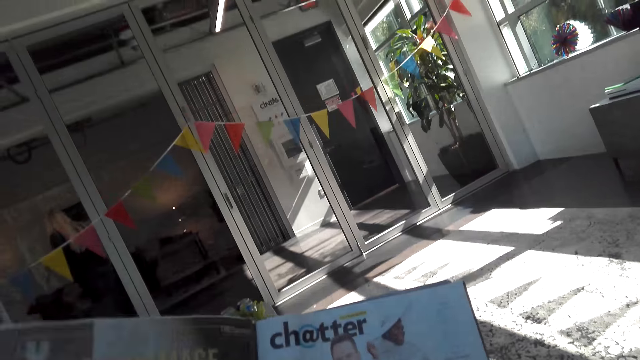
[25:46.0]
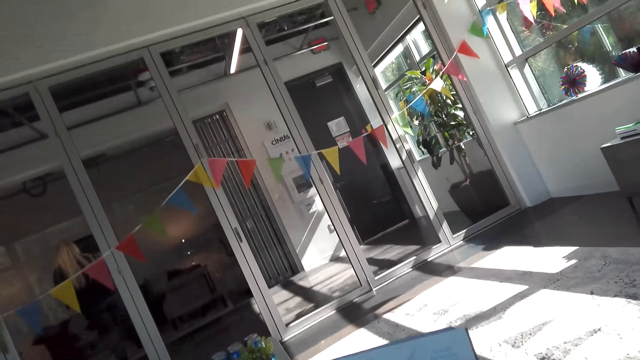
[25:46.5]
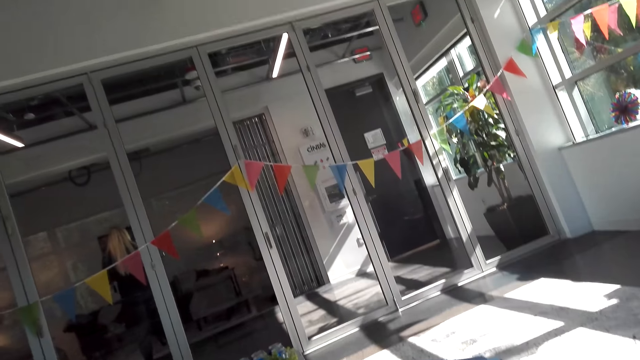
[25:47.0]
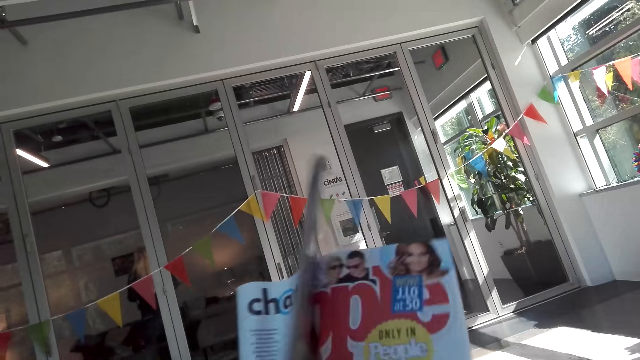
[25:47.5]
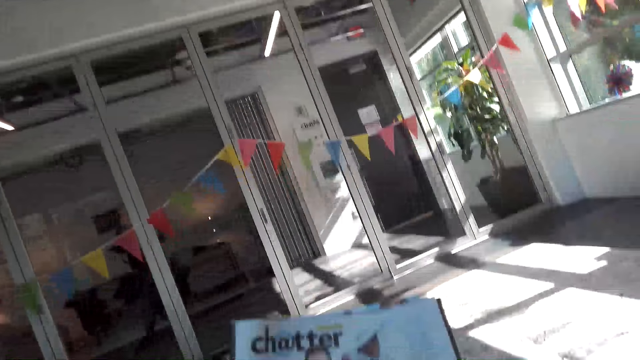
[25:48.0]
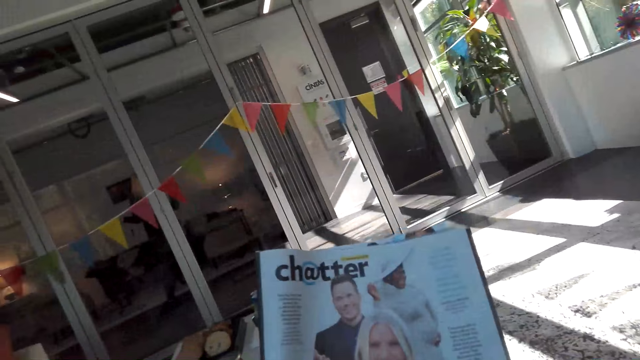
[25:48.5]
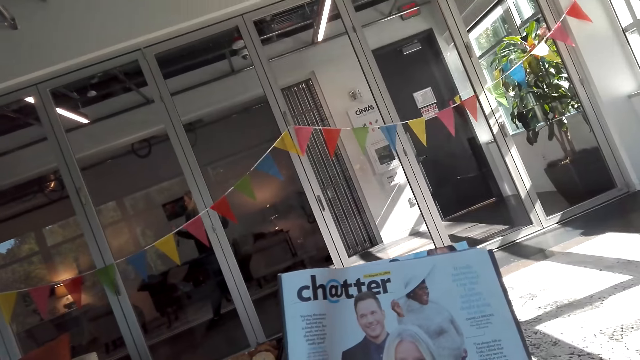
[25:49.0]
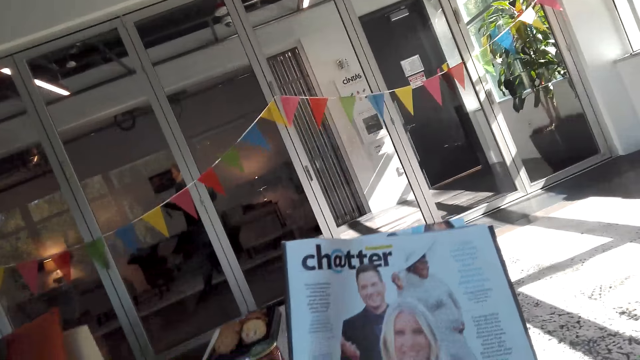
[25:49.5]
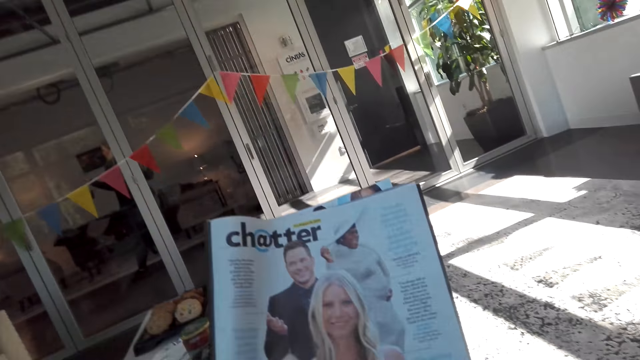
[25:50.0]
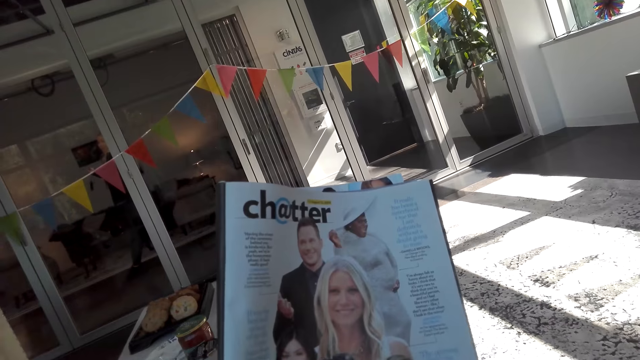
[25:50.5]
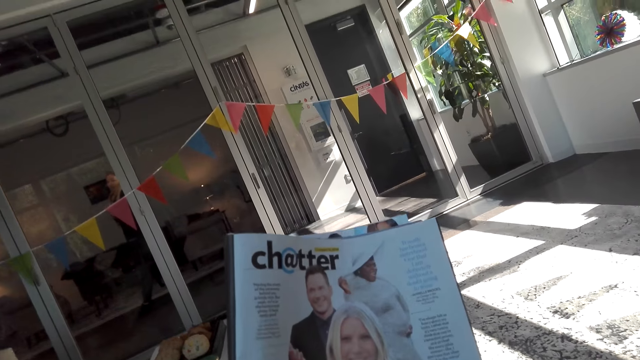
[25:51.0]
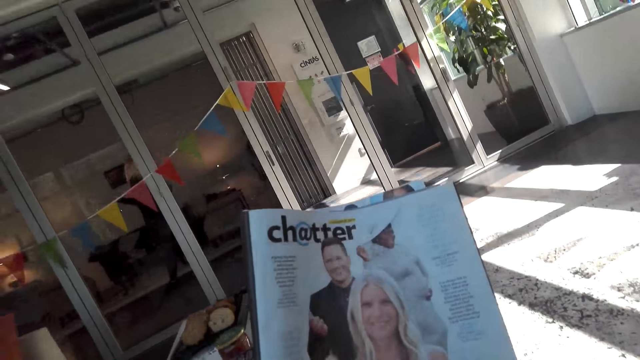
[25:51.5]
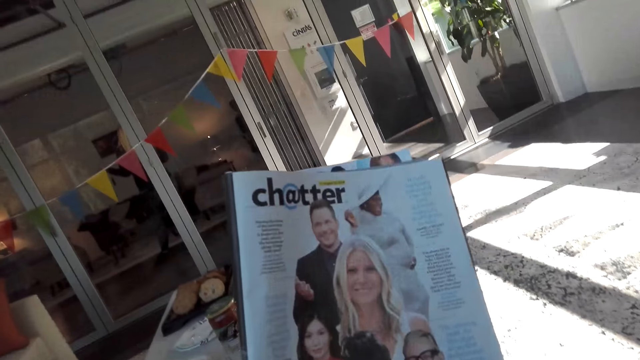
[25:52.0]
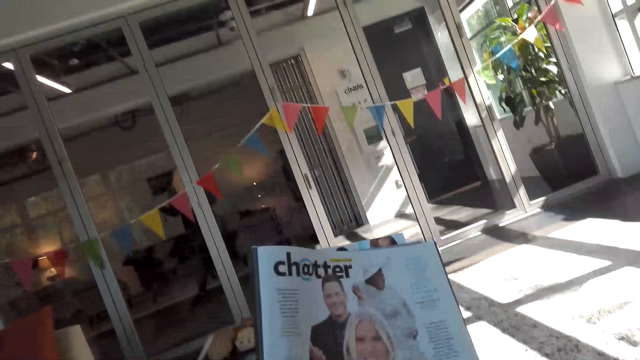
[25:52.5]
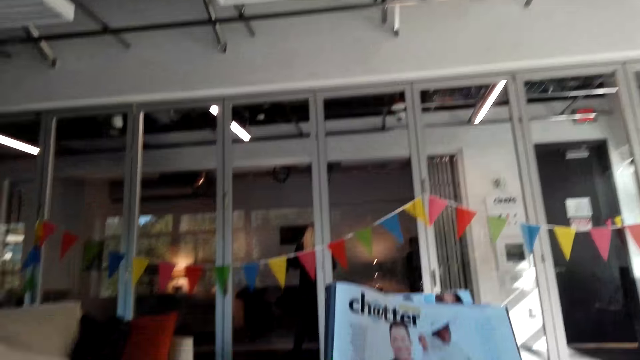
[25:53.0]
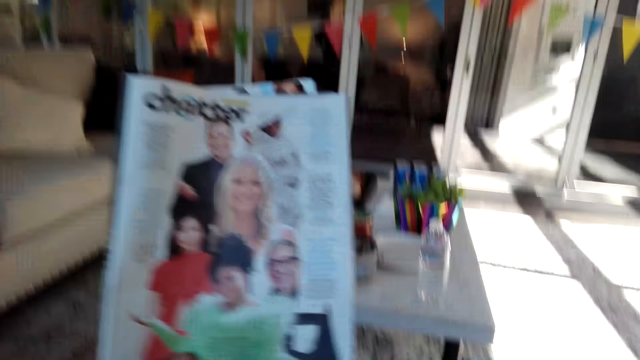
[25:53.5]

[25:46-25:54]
The camera wearer turns a book. They fold the book. They read the book.

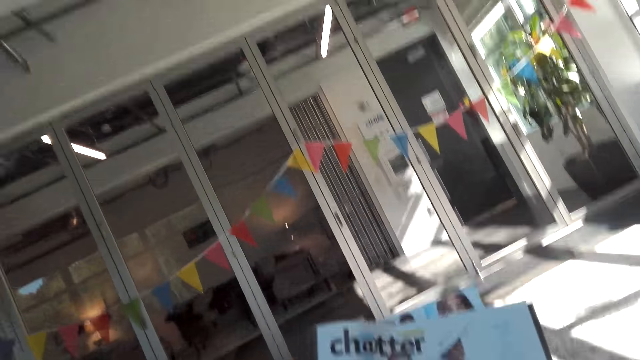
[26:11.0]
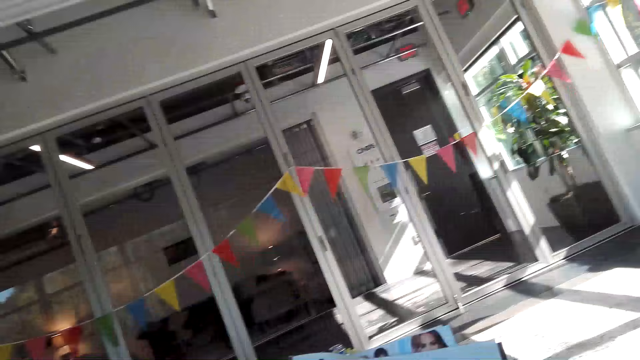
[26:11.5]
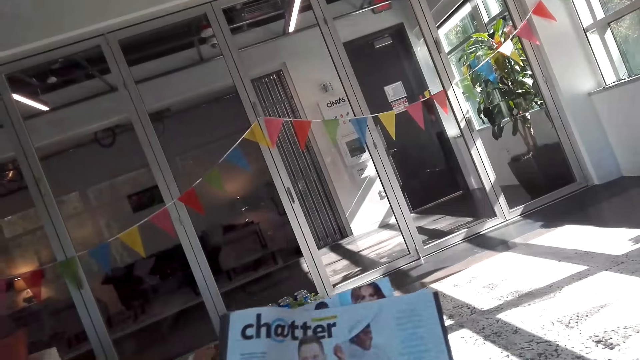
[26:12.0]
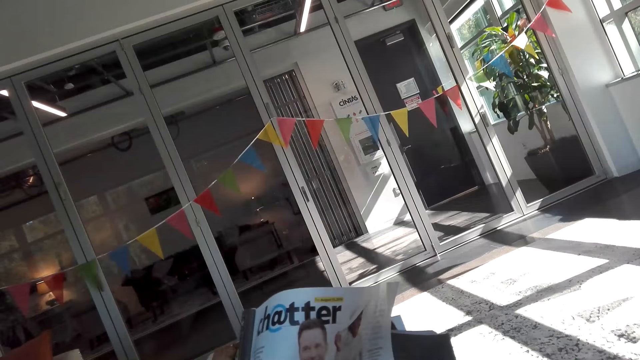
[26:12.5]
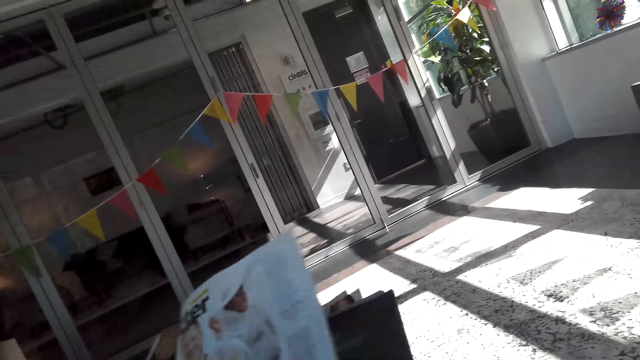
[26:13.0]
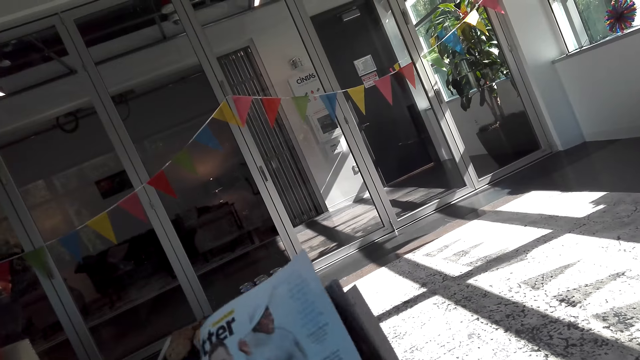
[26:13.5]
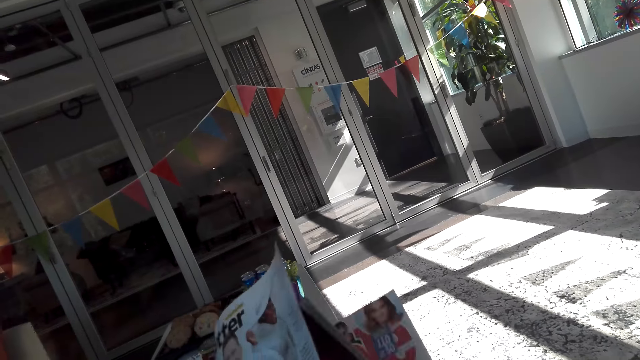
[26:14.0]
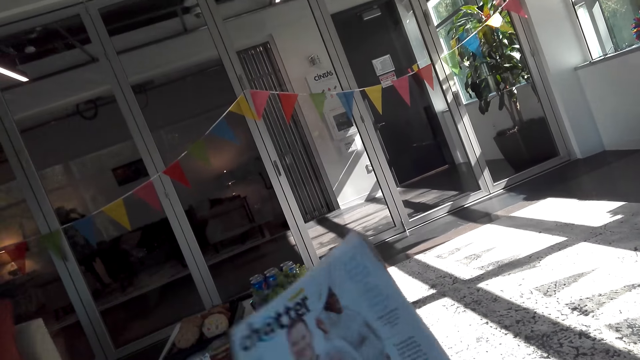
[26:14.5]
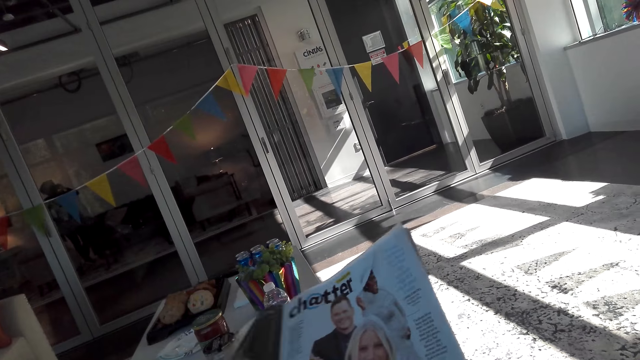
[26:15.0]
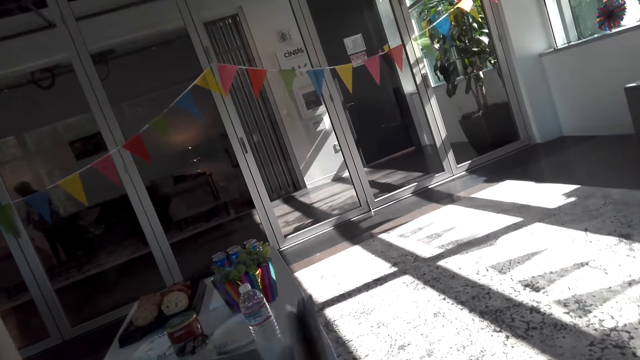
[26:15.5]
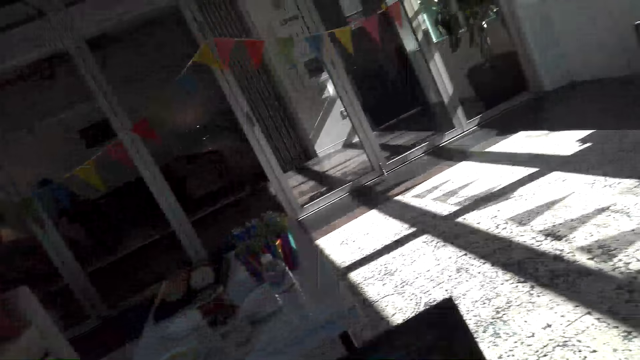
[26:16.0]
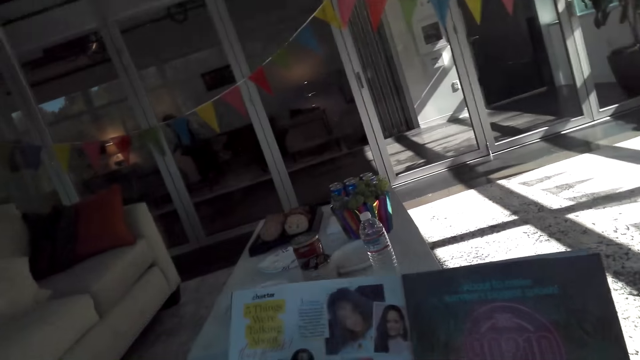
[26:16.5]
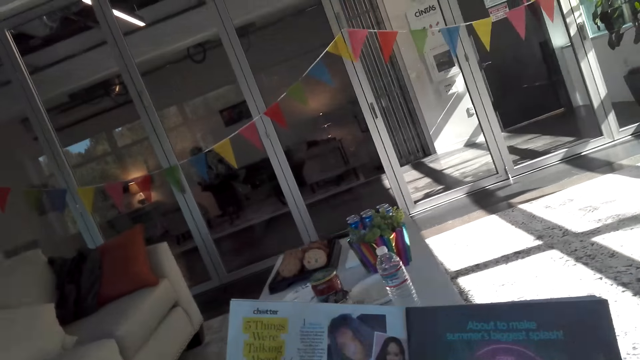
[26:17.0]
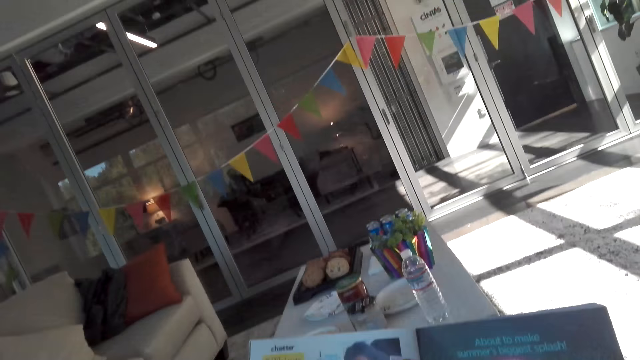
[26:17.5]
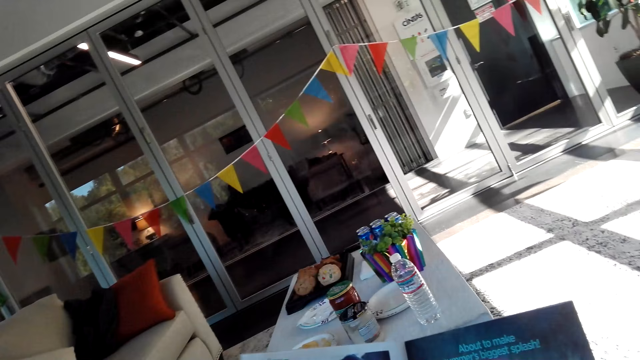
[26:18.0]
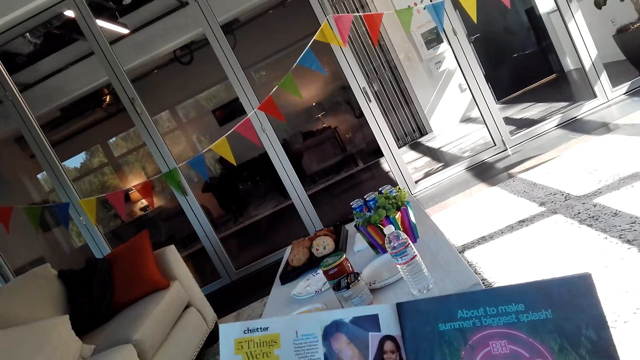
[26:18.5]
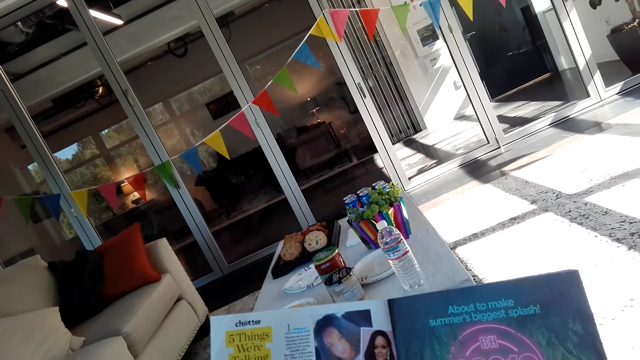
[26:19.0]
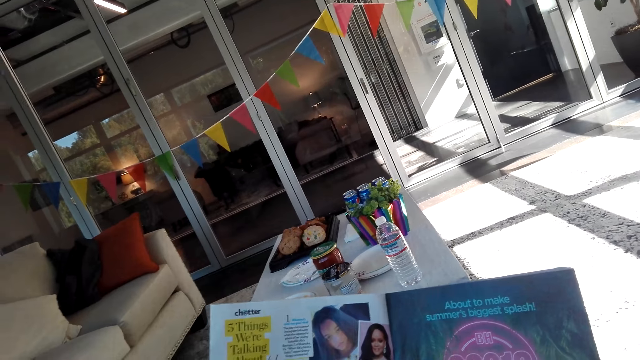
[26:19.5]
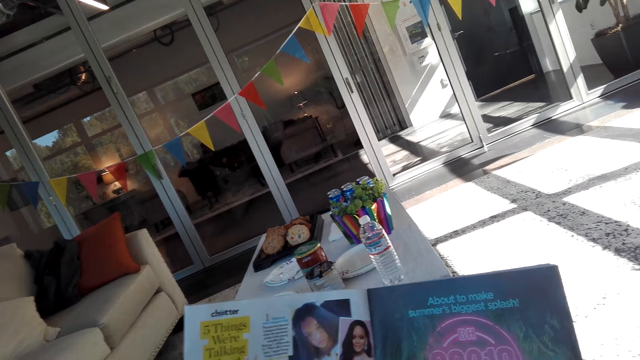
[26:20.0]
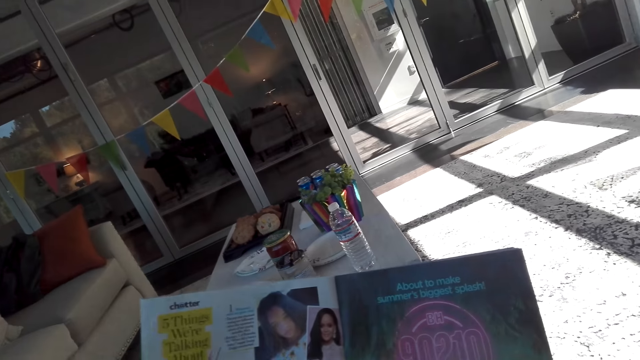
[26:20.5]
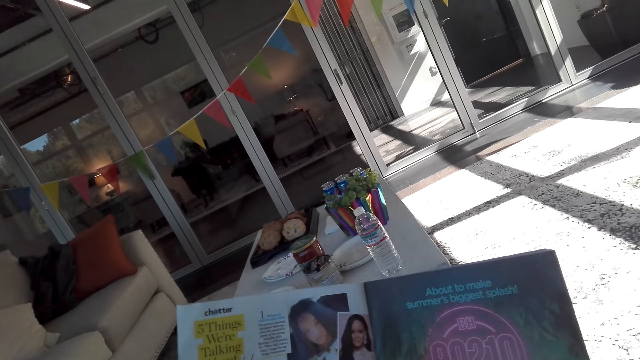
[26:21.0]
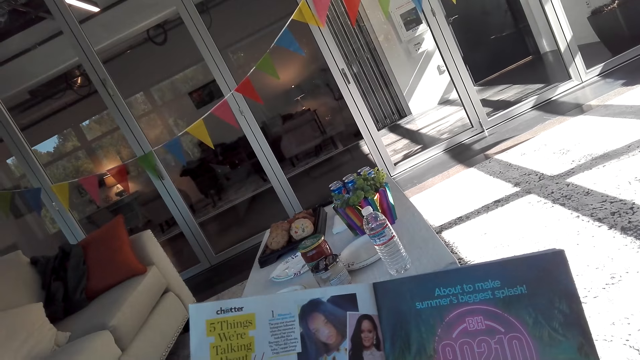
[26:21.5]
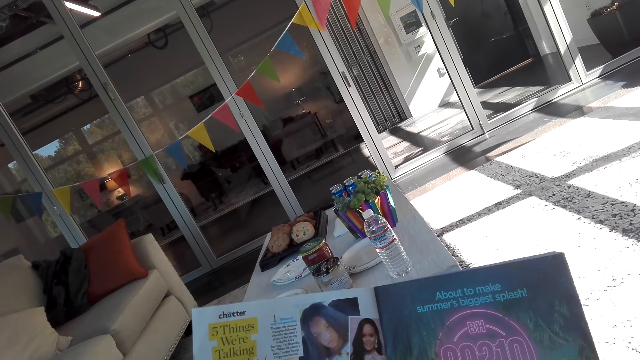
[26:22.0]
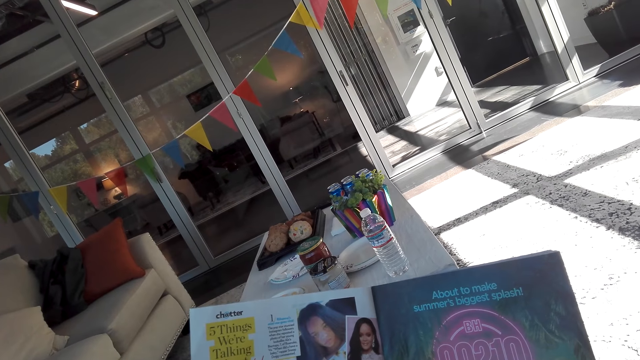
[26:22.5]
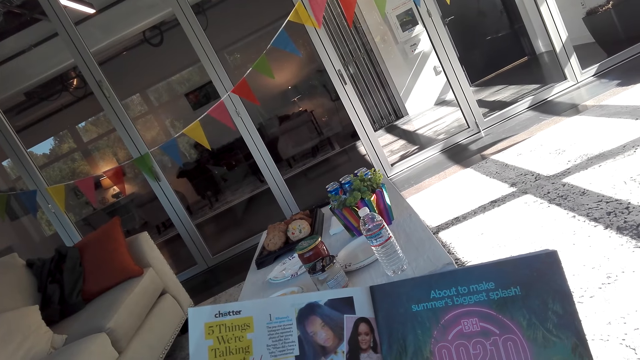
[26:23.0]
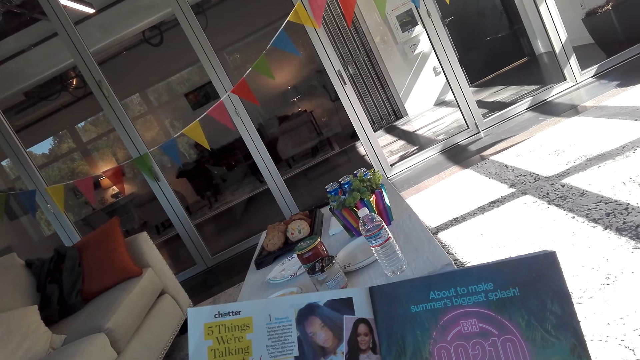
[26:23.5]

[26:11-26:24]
The camera wearer opens a book. They turn a page. They close the book. They open the book. They read the book.
